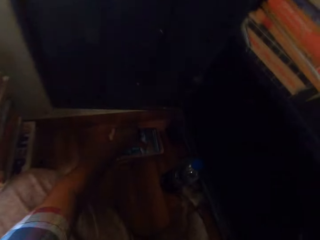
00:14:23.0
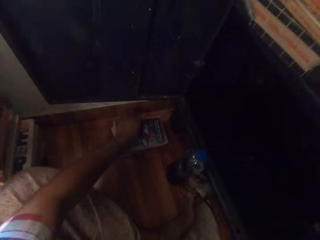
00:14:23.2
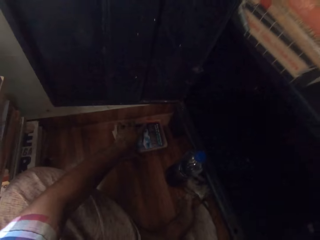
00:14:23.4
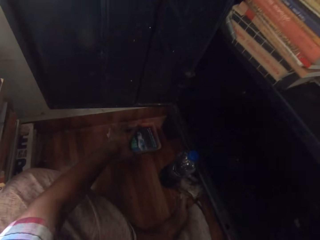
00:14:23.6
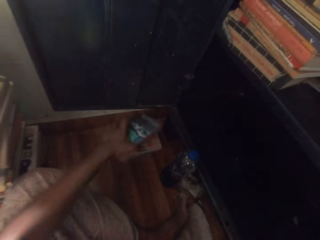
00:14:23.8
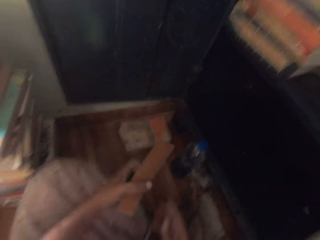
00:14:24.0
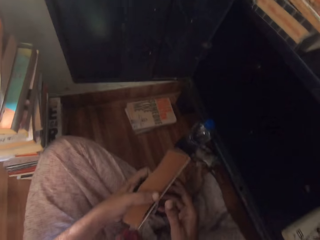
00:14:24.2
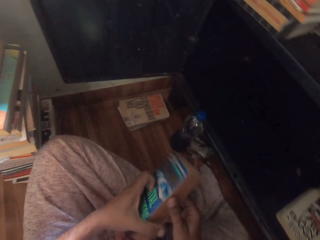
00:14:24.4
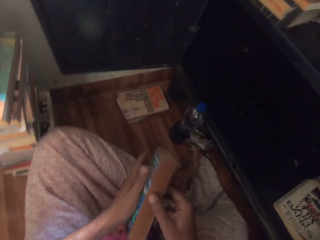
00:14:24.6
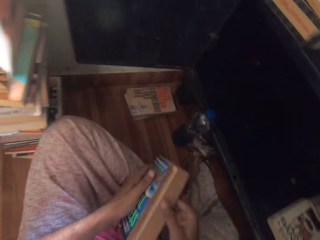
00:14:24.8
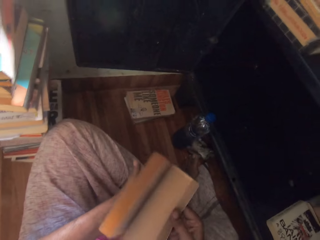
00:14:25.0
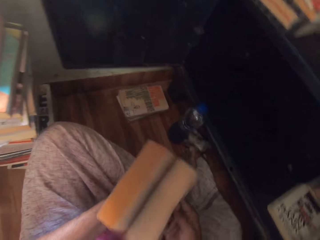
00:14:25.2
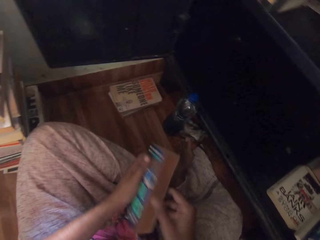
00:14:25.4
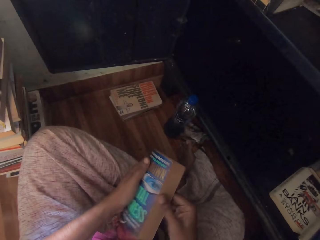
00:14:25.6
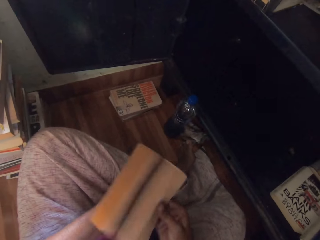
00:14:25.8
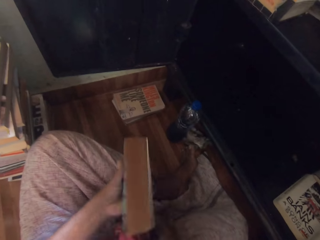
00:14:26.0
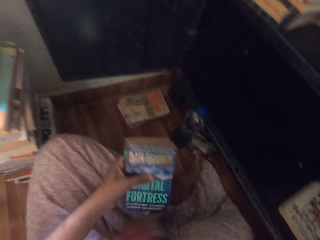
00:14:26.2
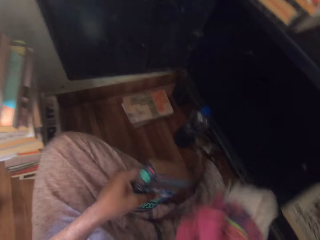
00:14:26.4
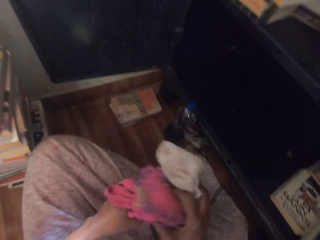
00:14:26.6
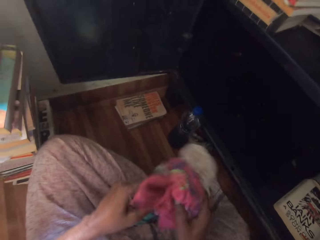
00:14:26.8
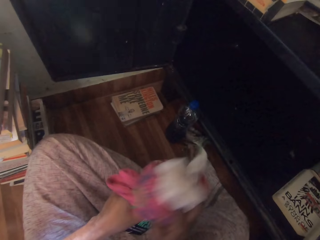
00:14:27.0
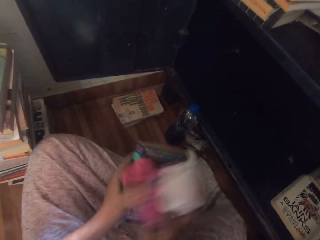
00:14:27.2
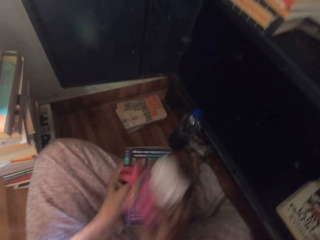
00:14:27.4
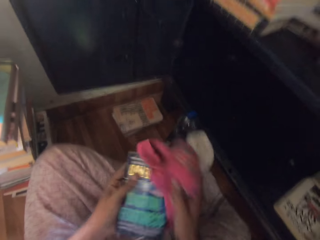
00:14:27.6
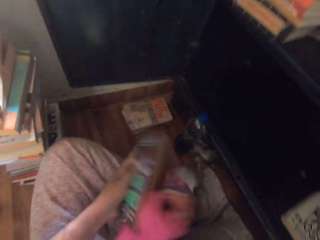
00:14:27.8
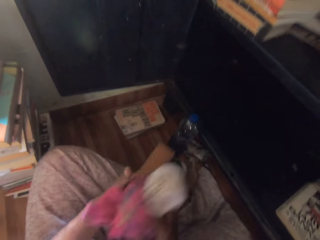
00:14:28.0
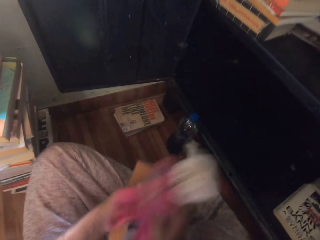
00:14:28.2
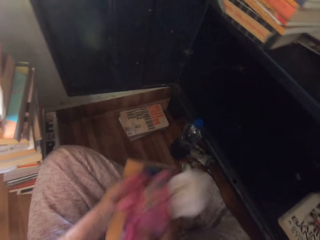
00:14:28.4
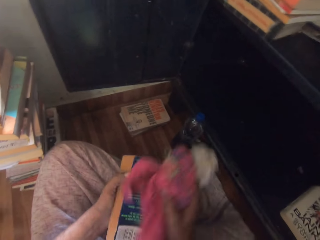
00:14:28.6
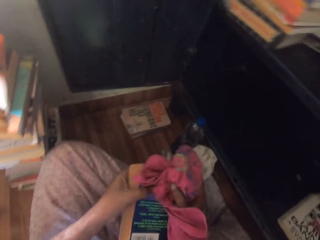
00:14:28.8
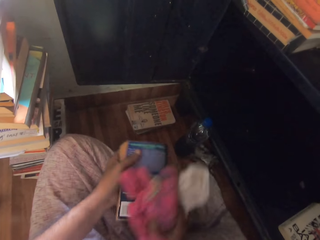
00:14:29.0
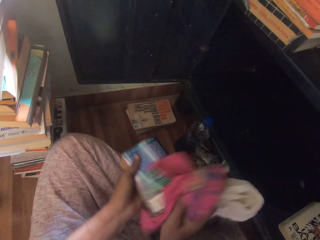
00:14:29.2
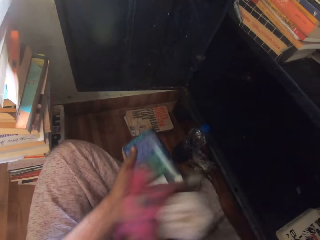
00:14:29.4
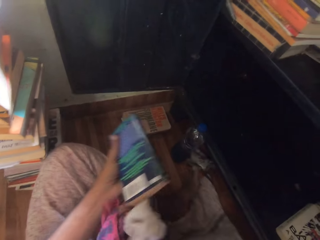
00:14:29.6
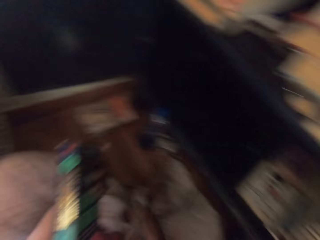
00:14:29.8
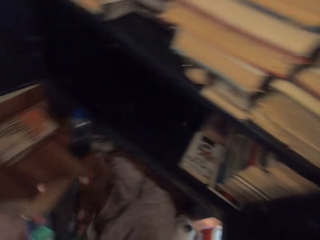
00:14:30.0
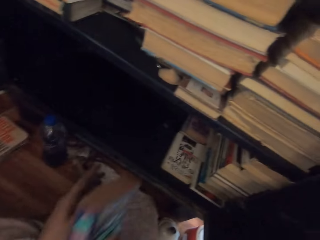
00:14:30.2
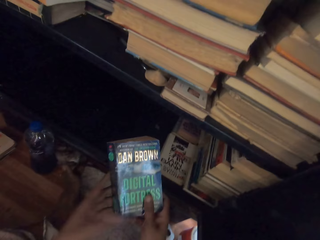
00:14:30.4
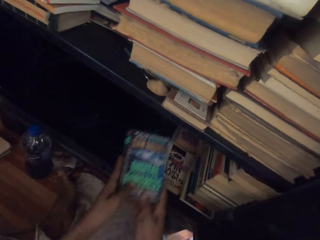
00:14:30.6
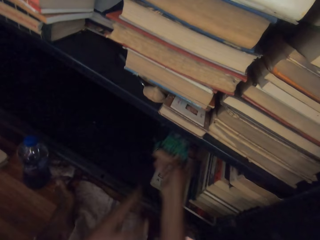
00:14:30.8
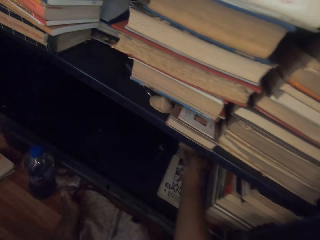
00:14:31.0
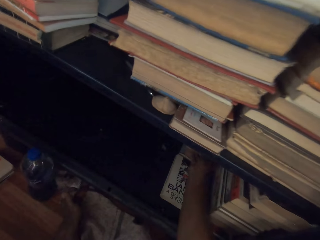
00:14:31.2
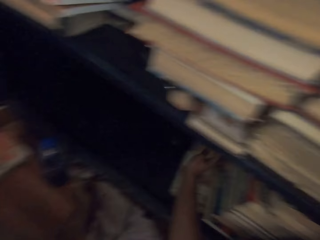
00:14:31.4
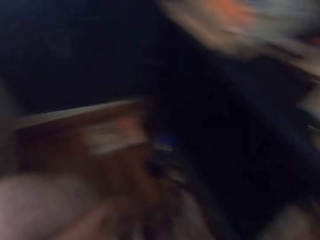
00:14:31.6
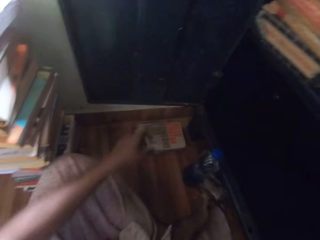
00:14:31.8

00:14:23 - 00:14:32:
The camera wearer picks a book from the books on the floor with her left hand. She flips the pages of the book in her hands. She holds the book with both hands. She picks the cloth from her cloth with her right hand. She cleans the book in her left hand with the cloth in her right hand. She drops the cloth in her right hand on her cloth. She passes the book in her left hand to her right hand. She holds the book with both hands. She places the book in the shelf with her right hand.

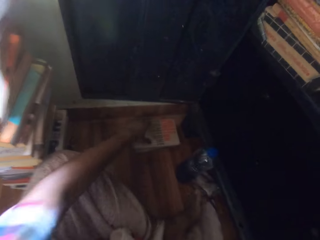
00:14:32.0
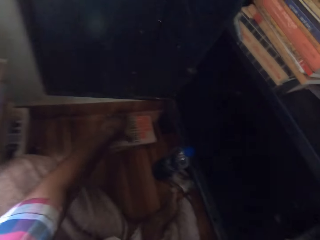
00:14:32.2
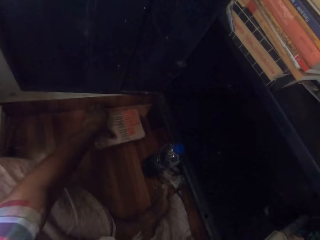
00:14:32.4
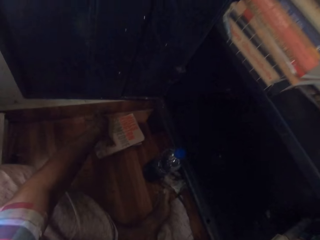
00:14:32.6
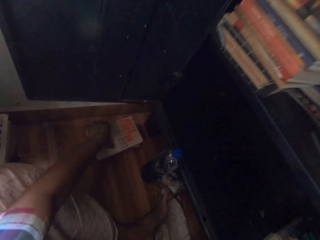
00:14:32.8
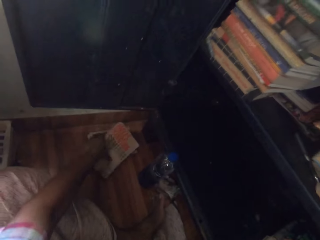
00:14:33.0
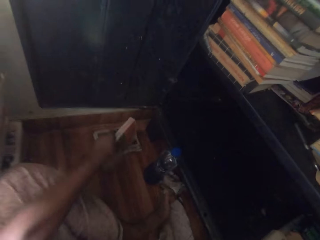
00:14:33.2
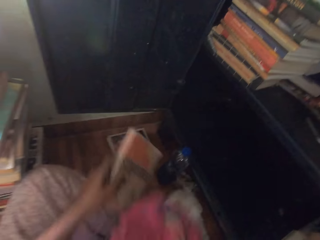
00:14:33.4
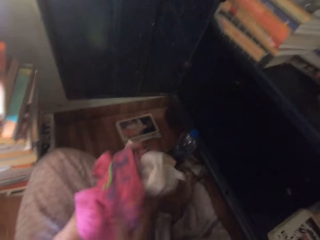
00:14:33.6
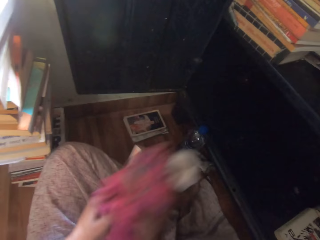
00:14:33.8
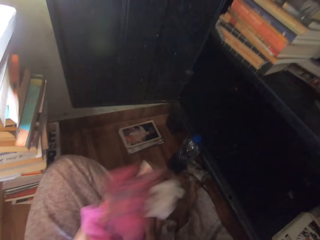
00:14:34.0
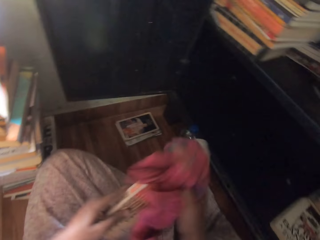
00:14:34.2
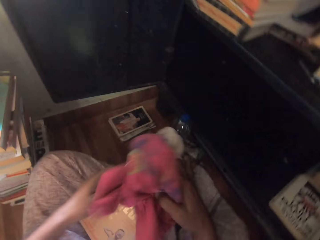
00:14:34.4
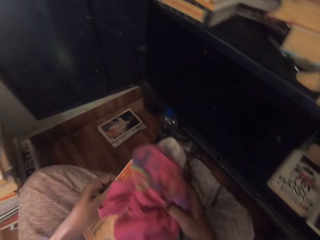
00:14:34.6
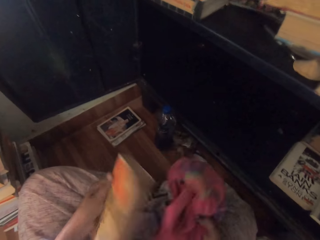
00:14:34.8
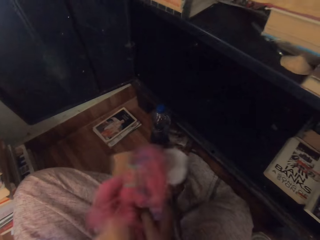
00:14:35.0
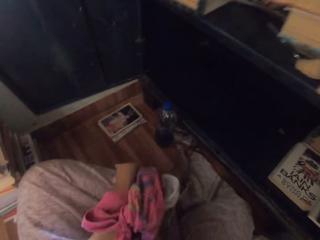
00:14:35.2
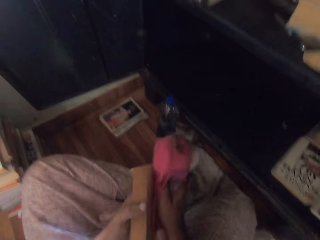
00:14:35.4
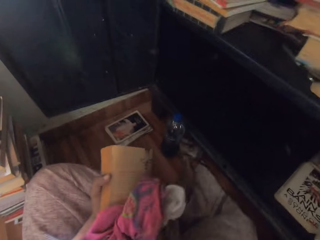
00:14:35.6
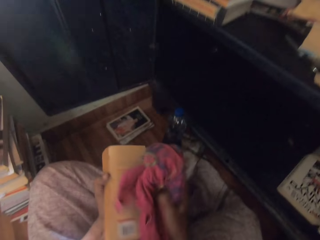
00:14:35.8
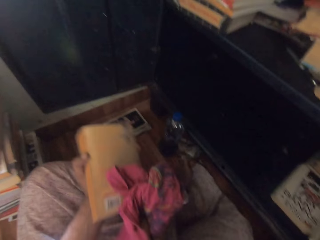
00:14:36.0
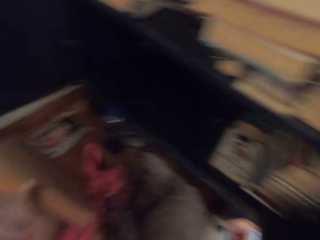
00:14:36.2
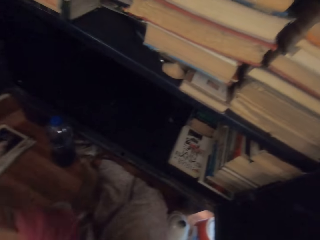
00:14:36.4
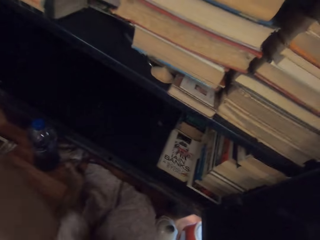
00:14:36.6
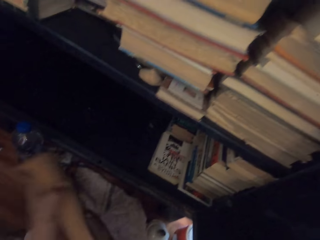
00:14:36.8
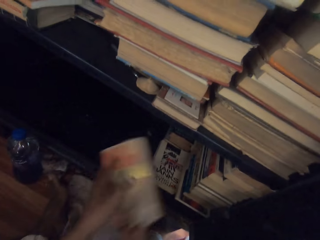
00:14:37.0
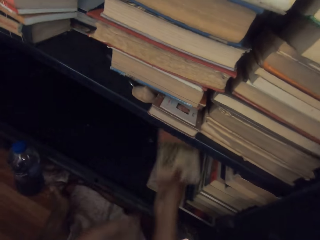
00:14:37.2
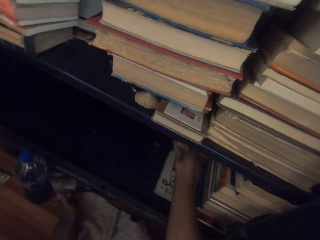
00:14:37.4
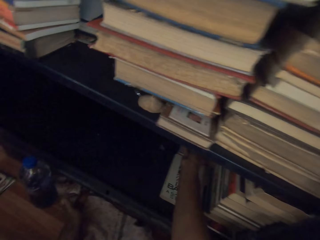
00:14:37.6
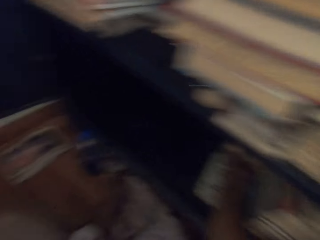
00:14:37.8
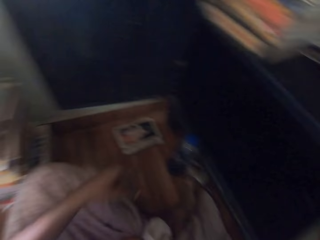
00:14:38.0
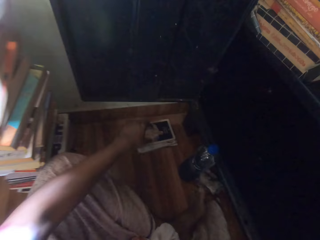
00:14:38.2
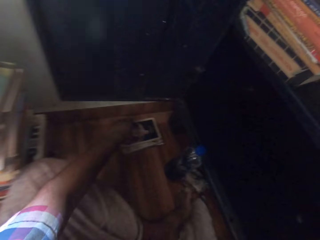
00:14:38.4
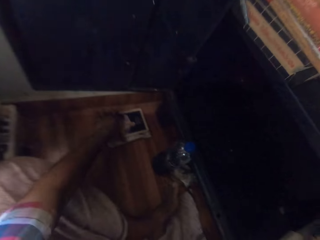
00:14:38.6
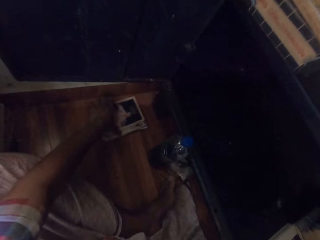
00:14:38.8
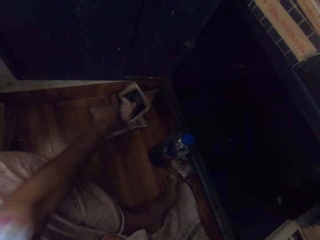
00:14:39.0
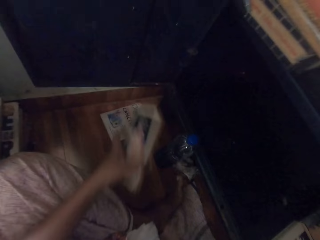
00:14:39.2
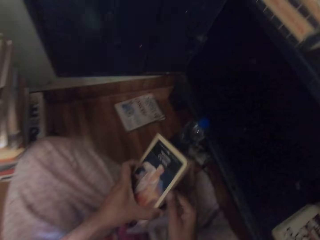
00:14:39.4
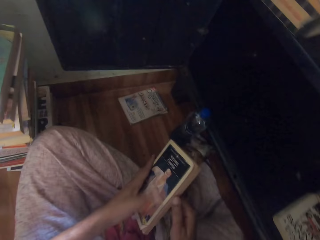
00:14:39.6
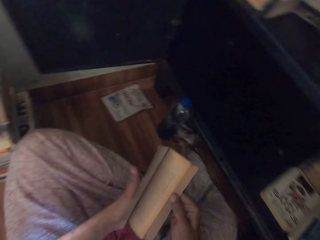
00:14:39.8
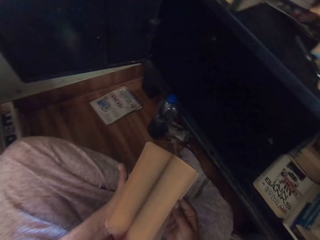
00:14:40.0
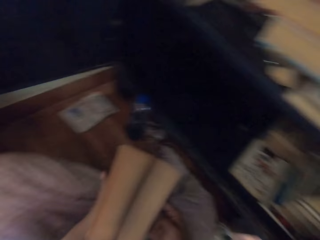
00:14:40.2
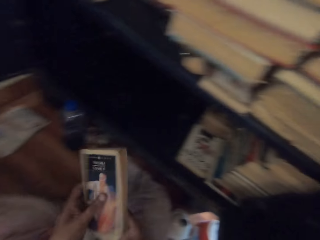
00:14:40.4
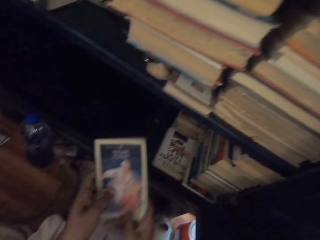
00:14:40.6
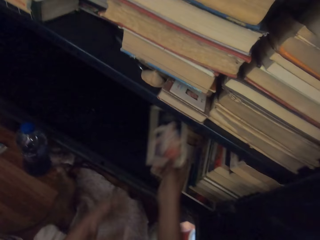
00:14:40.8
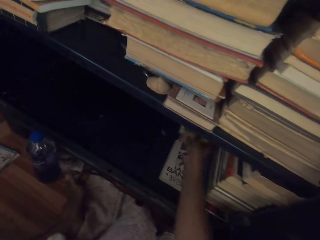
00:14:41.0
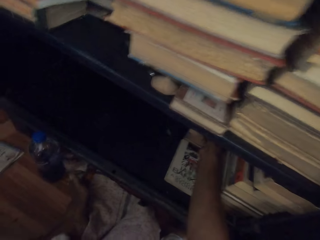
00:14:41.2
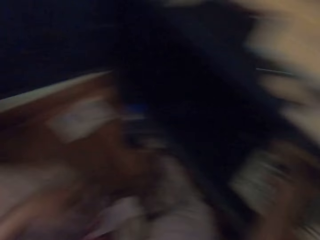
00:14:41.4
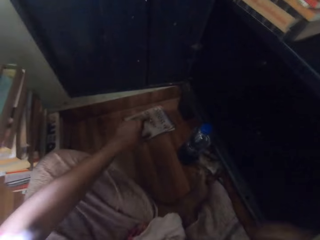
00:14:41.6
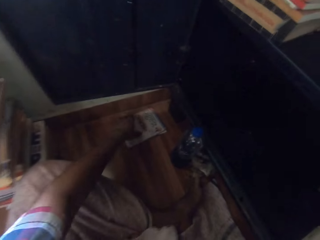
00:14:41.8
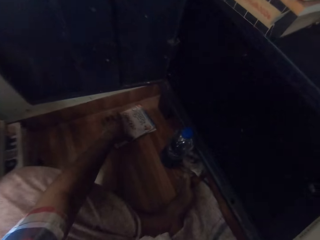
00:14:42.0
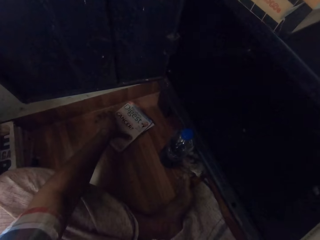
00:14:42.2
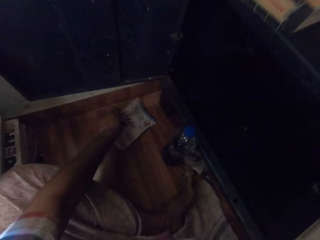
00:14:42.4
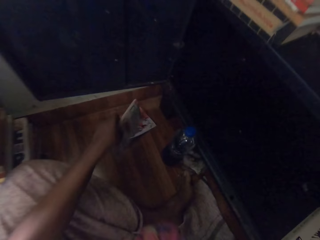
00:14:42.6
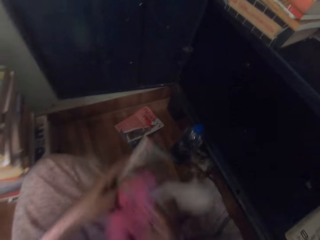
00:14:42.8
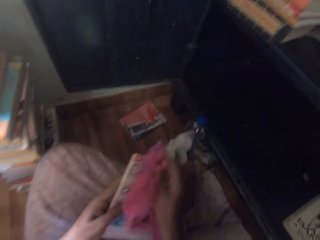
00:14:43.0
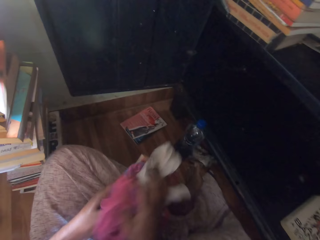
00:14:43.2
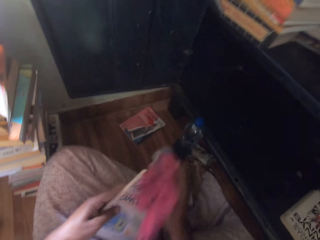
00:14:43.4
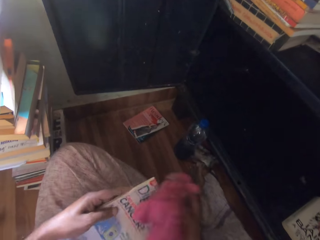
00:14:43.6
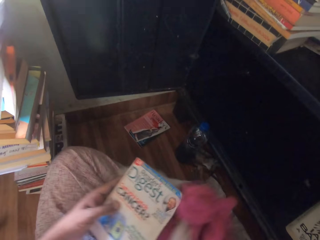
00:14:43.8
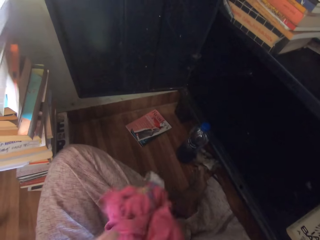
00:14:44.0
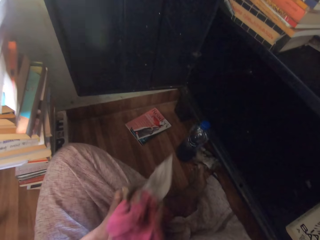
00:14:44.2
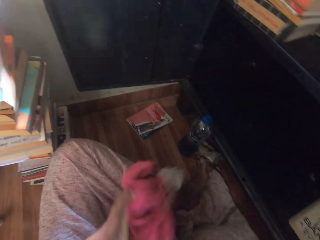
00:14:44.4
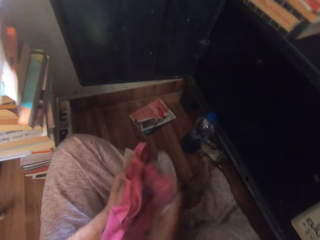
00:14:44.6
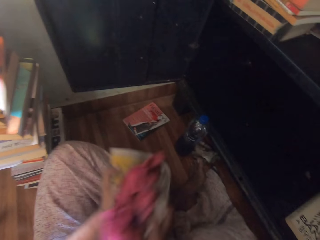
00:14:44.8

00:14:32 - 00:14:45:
The camera wearer turns. She picks a book from the books on the floor with her left hand. She cleans the book in her left hand with the cloth in her right hand. She drops the cloth in her right hand on her cloth. She passes the book in her left hand to her right hand. She places the book in the shelf with her right hand. She picks a book from the books on the floor with her left hand. She flips the pages of the book in her hands. She passes the book in her left hand to her right hand. She places the book in the shelf with her right hand. She picks a book from the books on the floor with her left hand. She cleans the book in her left hand with the cloth in her right hand.
